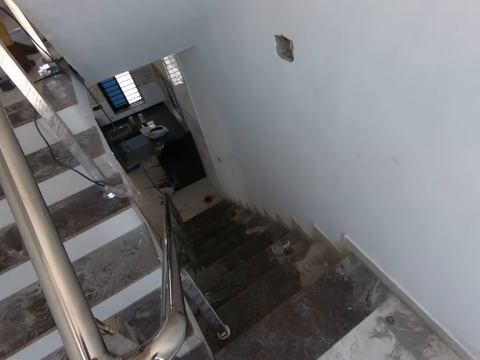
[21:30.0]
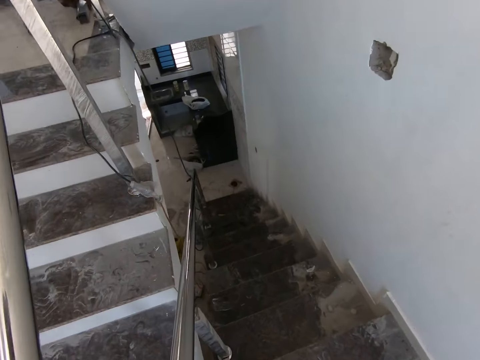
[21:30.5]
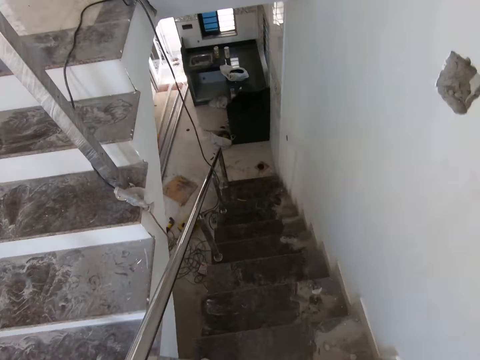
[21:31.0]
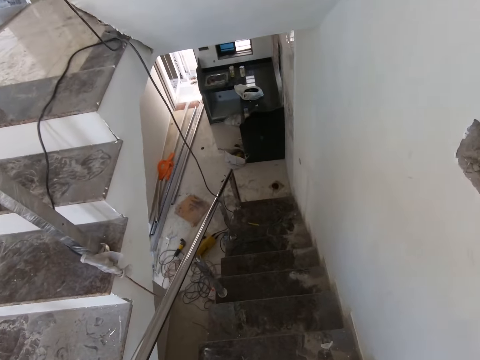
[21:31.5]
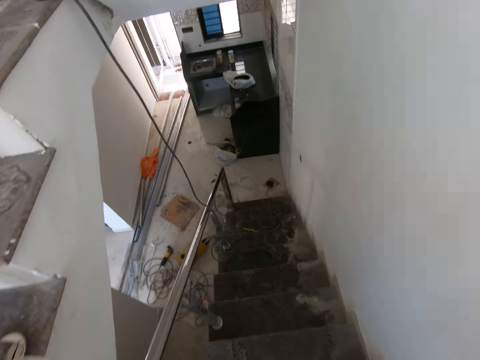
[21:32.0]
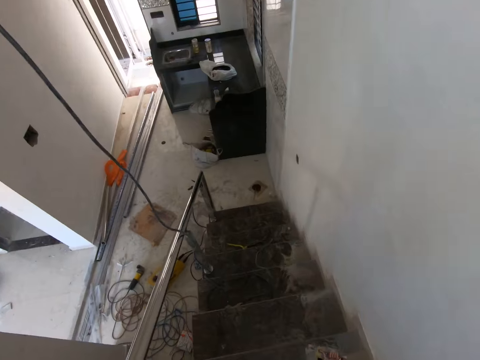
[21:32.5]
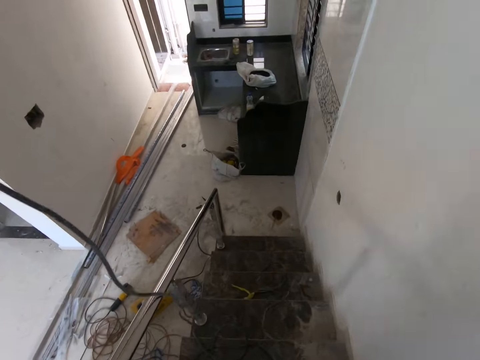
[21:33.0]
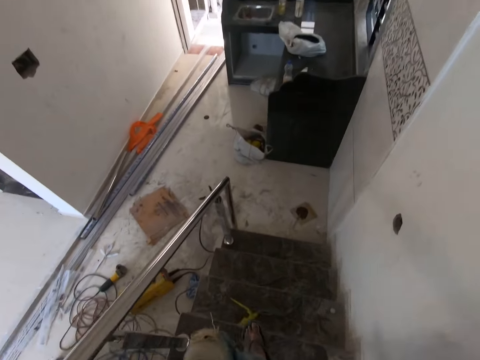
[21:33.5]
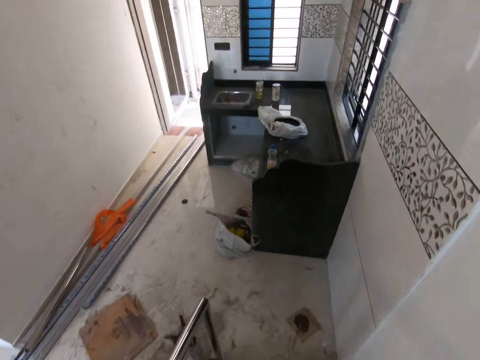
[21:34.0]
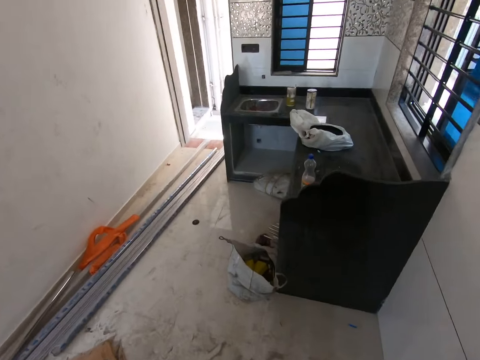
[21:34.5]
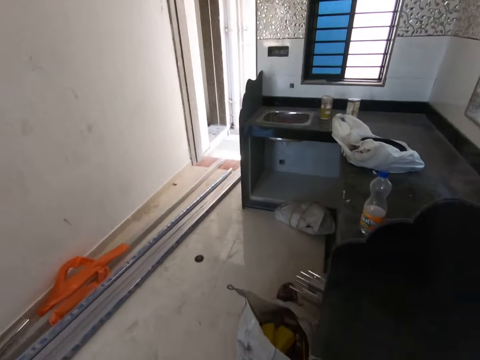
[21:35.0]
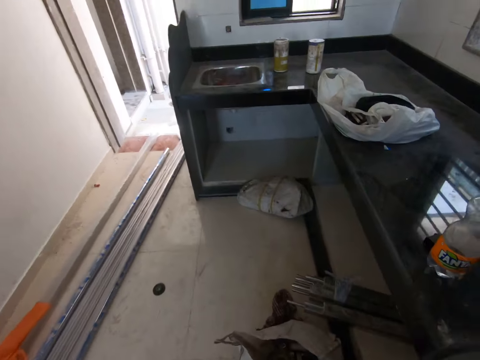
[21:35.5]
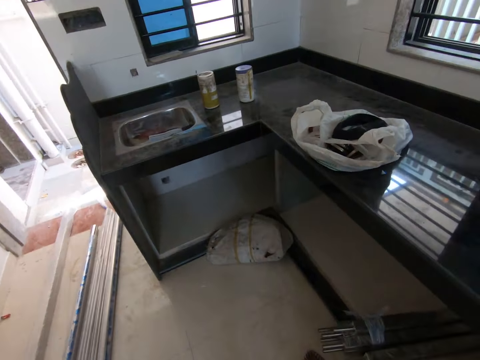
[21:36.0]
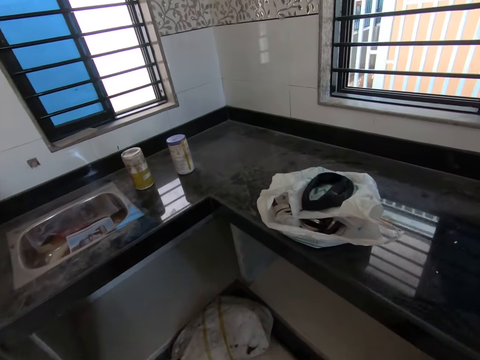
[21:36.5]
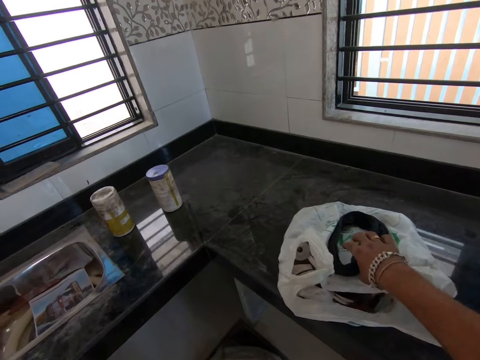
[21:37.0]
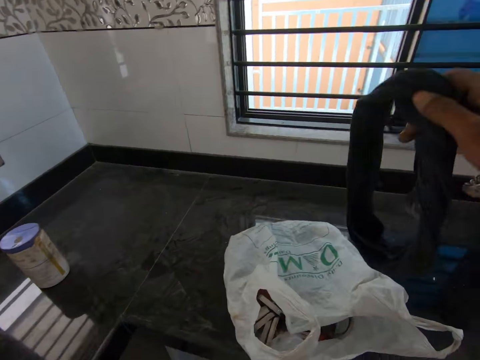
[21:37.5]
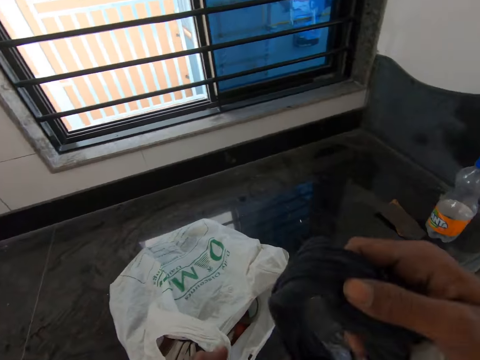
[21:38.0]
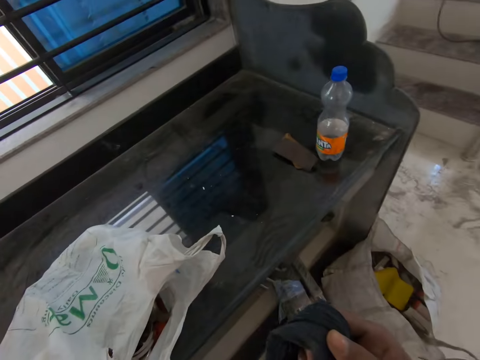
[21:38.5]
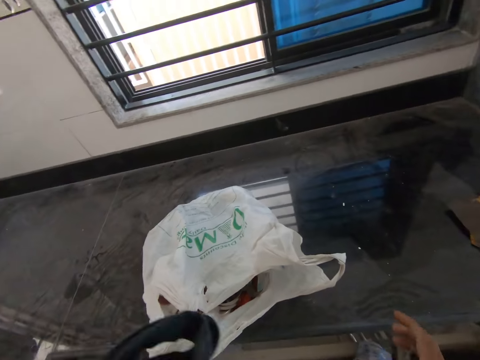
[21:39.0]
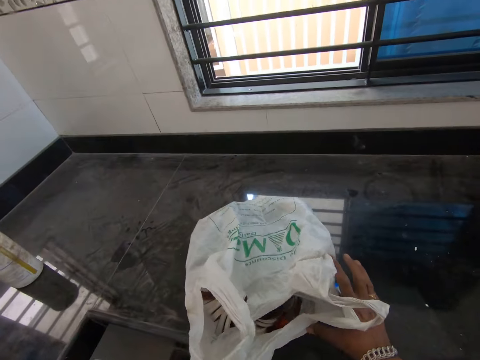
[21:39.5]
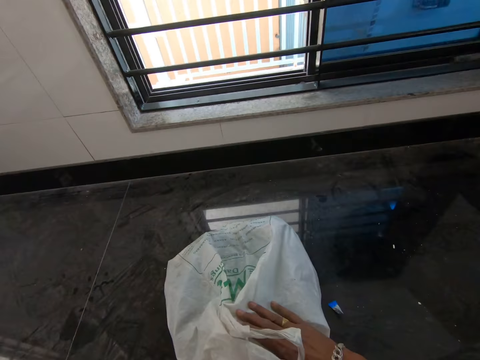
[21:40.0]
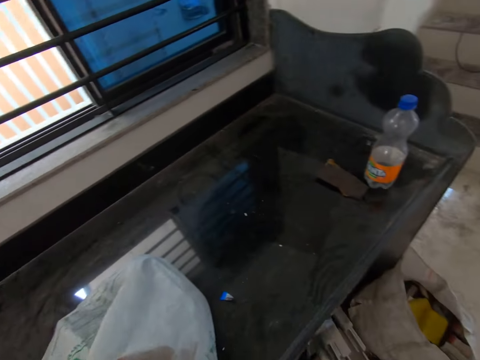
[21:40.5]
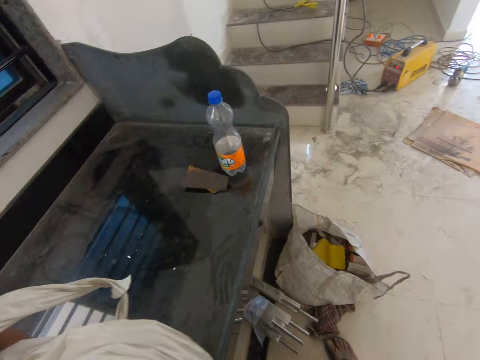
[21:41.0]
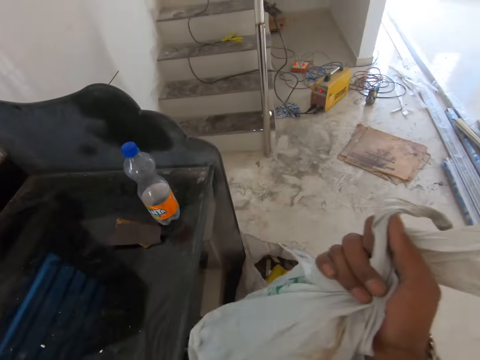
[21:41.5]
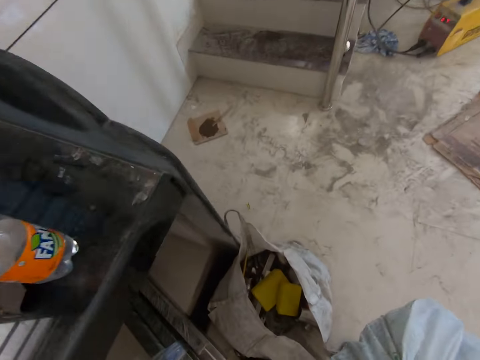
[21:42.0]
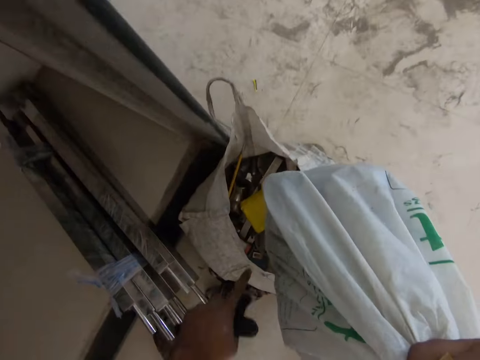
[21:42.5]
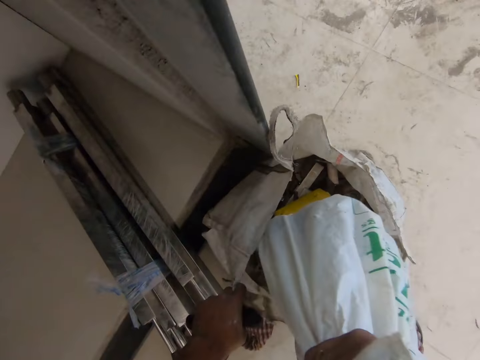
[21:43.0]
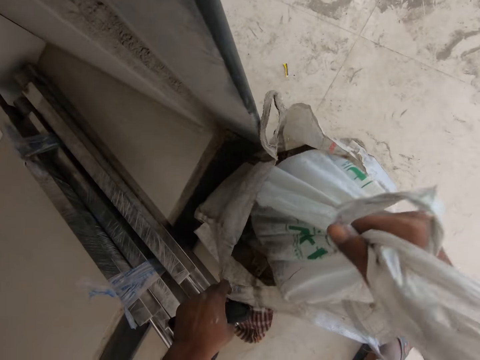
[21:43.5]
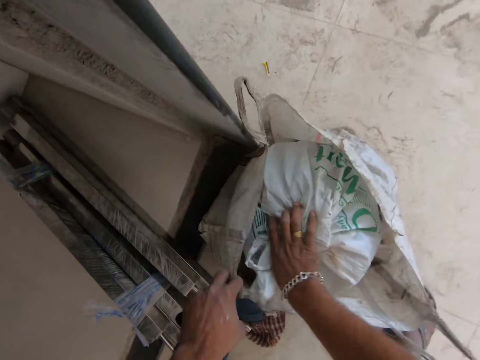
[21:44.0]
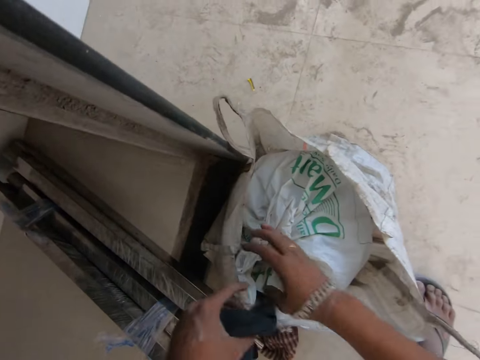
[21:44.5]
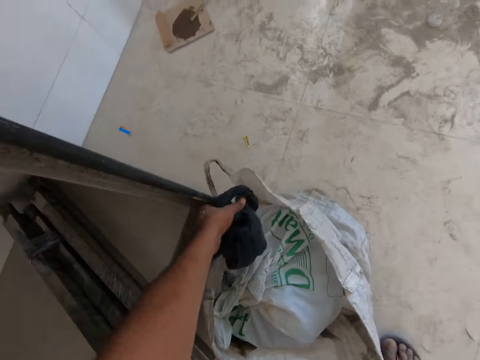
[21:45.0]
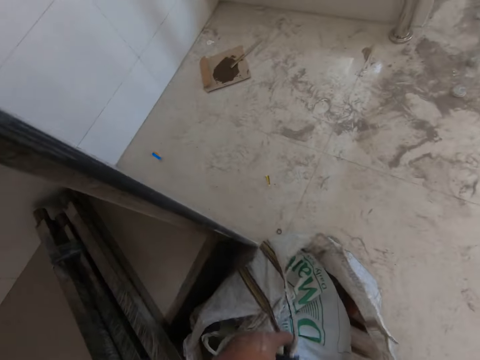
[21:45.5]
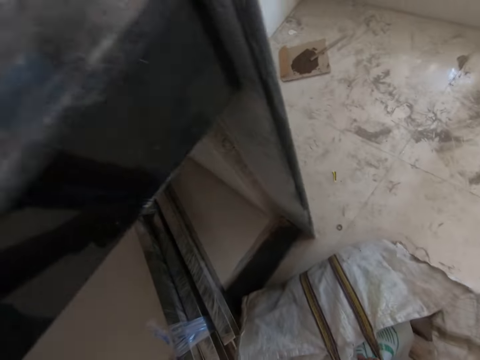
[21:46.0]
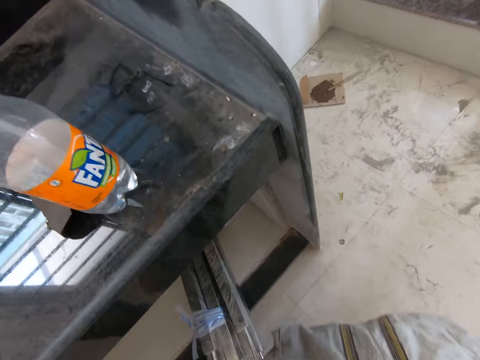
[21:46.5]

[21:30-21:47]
The camera wearer walks down the stairs. They pick a cloth. They fold a bag and carry the bag. They pick a polythene bag. They put the polythene bag in a bag. They carry the bag.

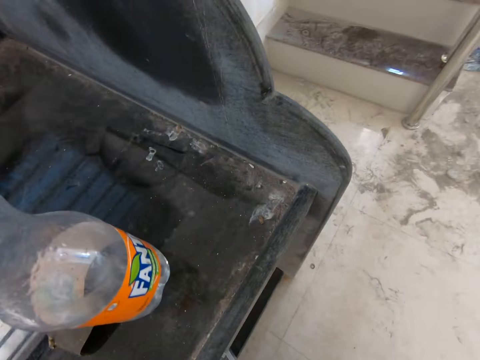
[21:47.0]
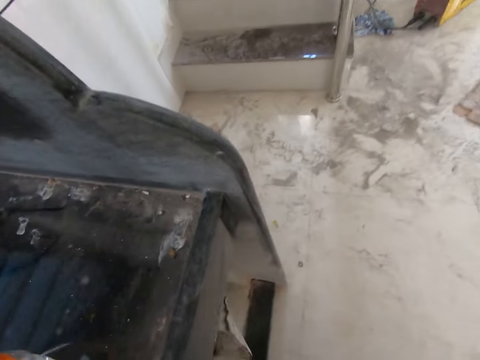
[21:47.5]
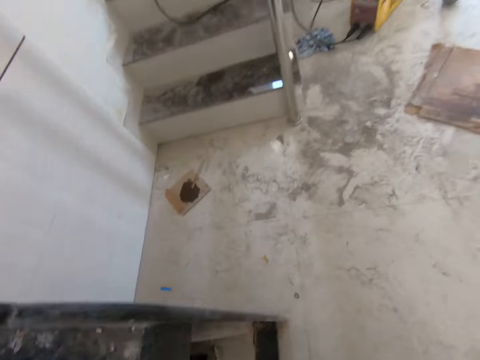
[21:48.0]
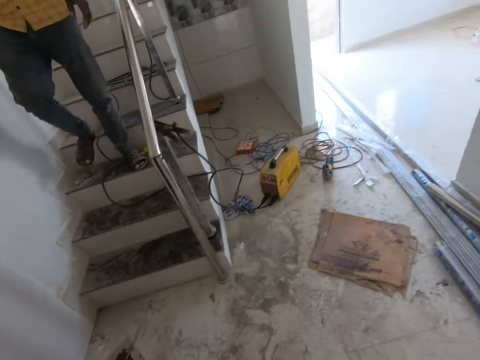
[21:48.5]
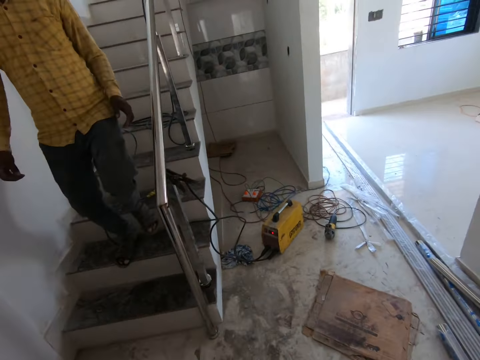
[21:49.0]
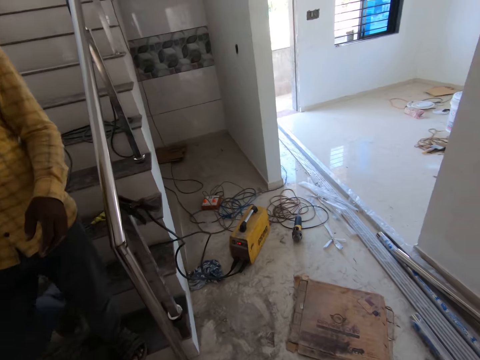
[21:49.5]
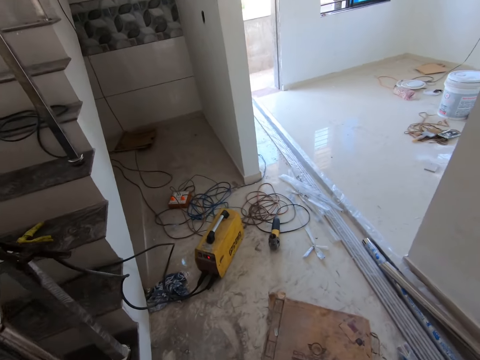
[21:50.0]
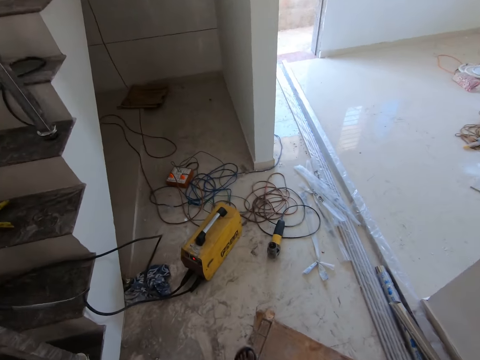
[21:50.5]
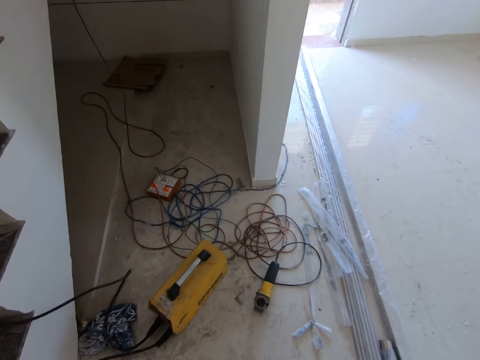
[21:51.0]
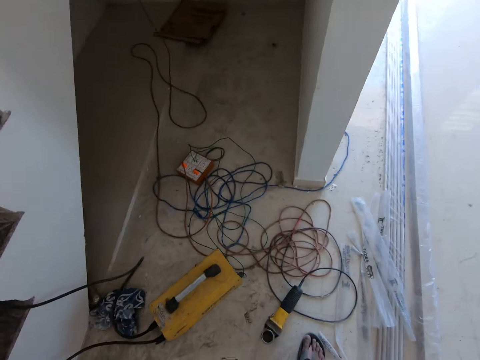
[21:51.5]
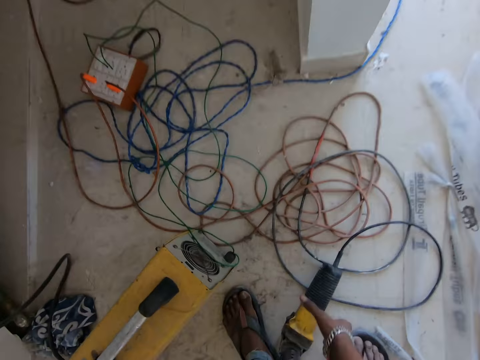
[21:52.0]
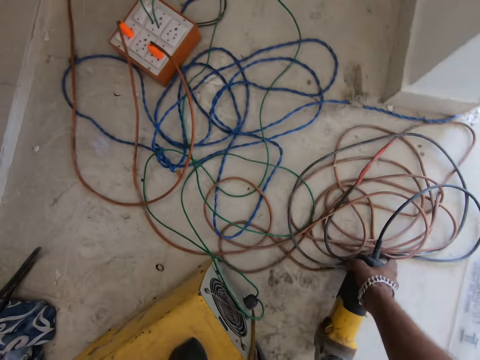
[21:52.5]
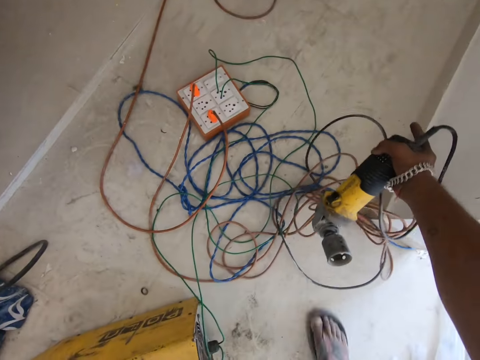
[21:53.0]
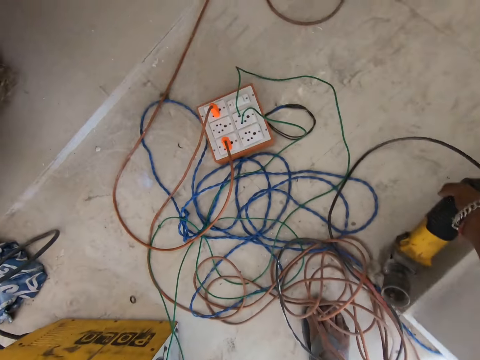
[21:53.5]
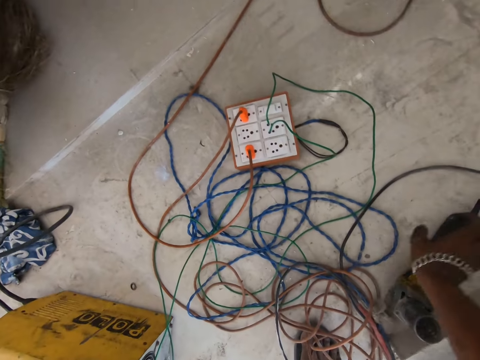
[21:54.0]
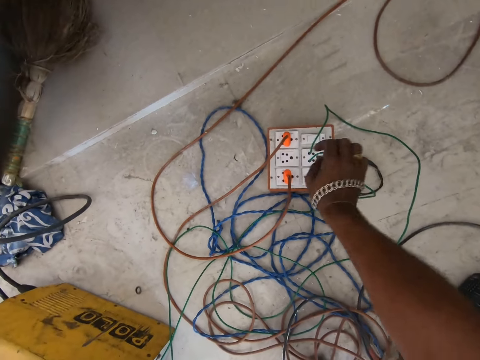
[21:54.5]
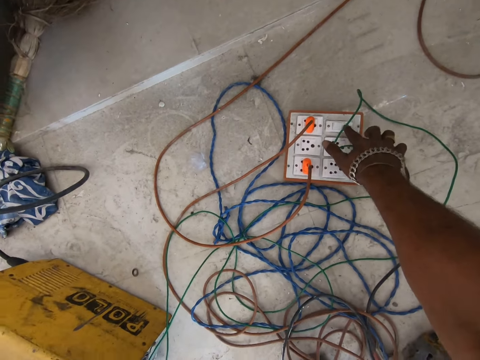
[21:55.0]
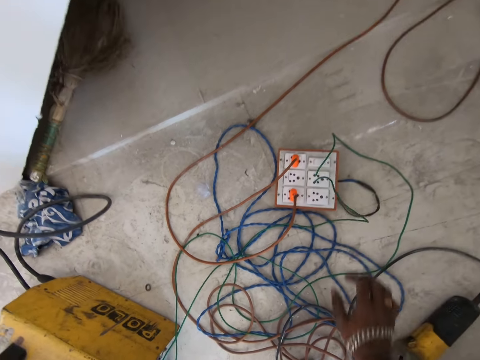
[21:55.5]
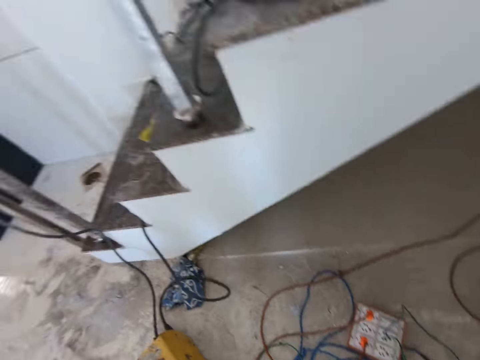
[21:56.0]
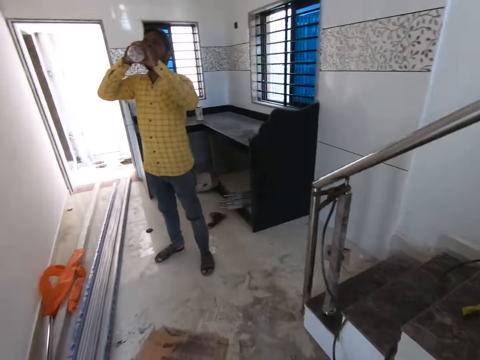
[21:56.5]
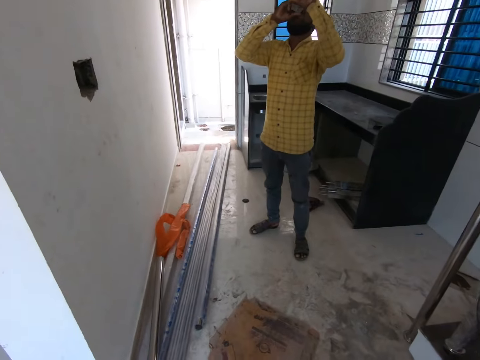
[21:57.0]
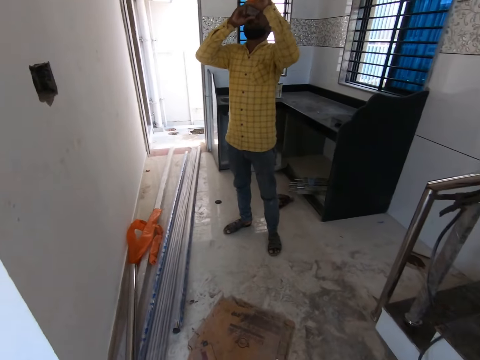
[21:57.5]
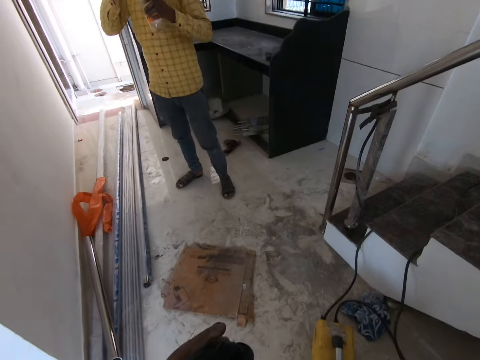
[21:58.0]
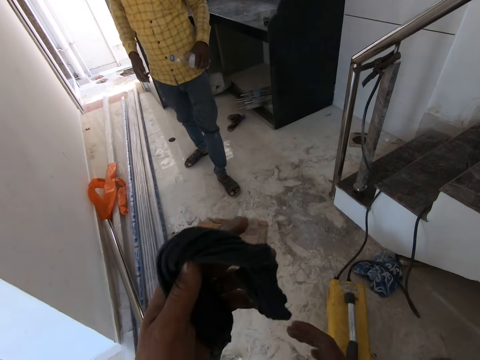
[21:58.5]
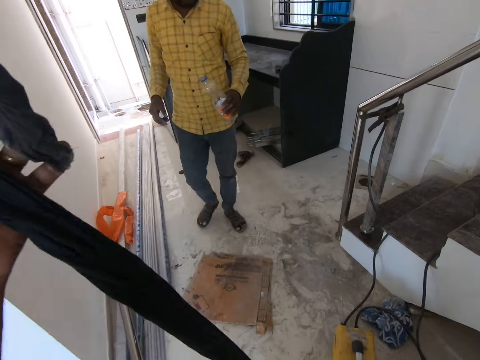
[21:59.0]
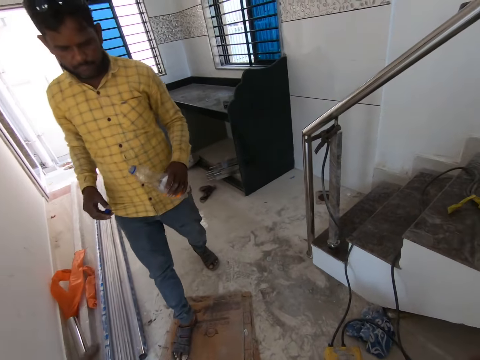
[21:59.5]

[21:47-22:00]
The camera wearer picks the bag. They put the bag in a shelf. They walk around the house. They push the cables. They switch the socket off. They touch a switch. They look around. A man takes a drink. The camera wearer unfolds a cloth.
